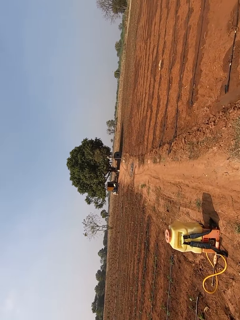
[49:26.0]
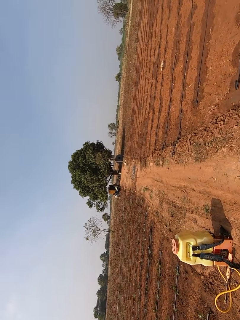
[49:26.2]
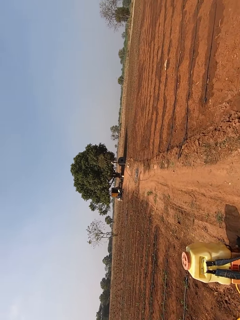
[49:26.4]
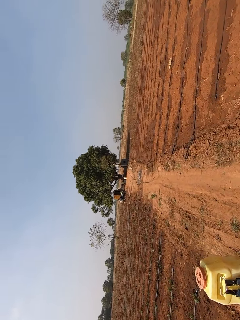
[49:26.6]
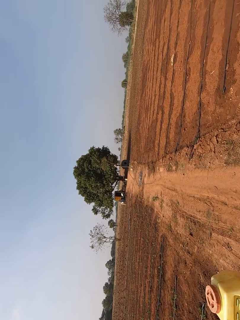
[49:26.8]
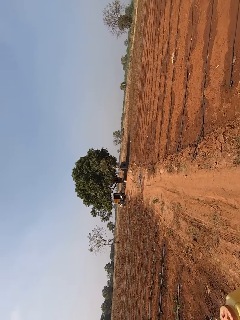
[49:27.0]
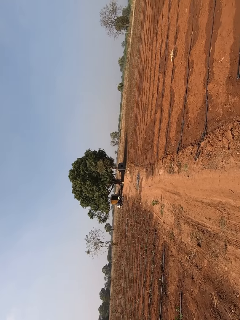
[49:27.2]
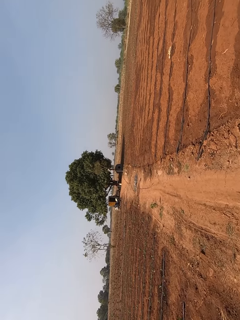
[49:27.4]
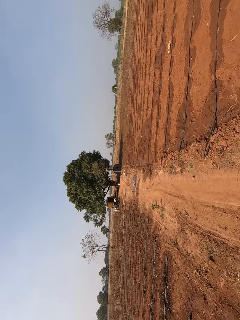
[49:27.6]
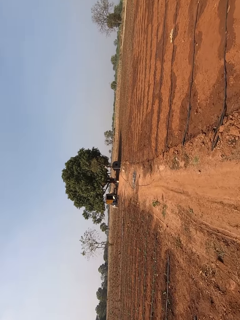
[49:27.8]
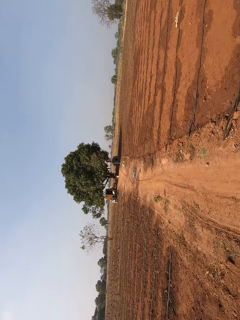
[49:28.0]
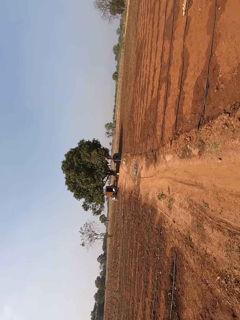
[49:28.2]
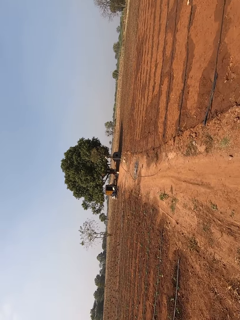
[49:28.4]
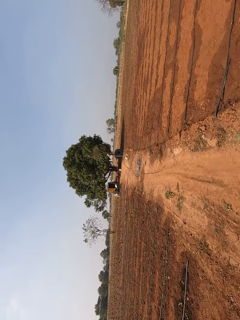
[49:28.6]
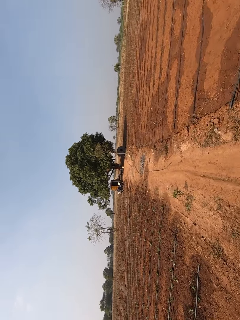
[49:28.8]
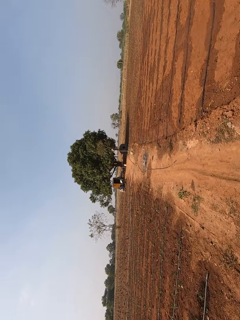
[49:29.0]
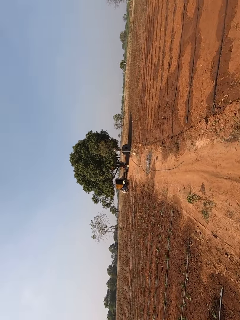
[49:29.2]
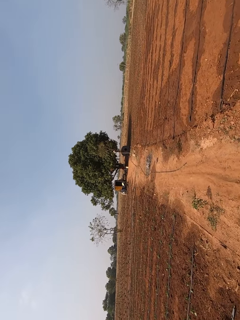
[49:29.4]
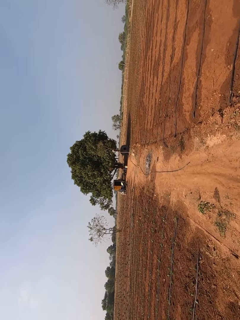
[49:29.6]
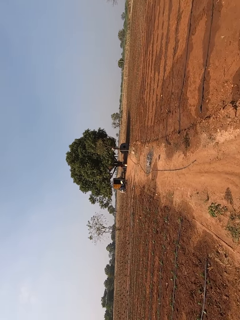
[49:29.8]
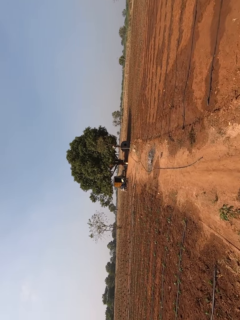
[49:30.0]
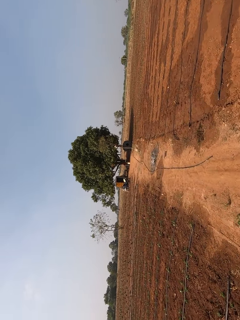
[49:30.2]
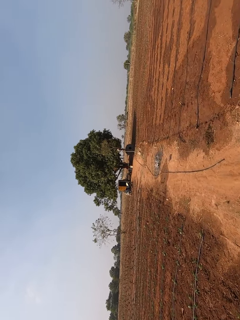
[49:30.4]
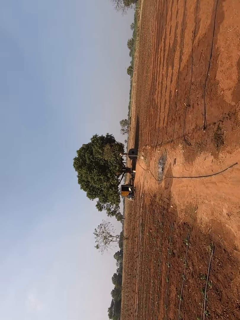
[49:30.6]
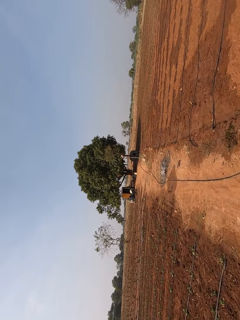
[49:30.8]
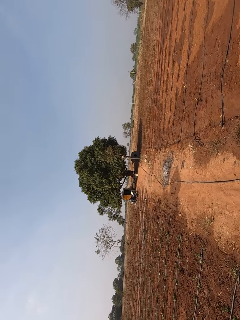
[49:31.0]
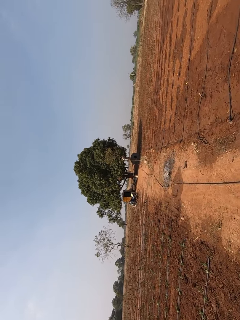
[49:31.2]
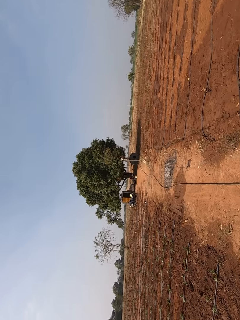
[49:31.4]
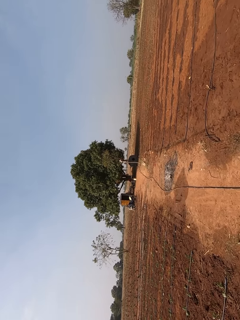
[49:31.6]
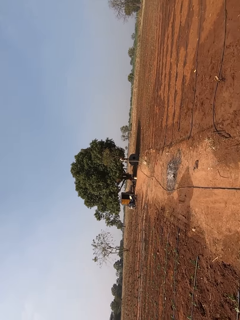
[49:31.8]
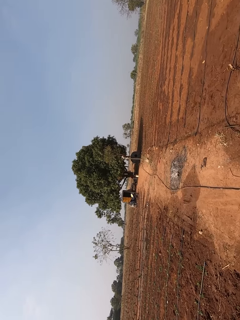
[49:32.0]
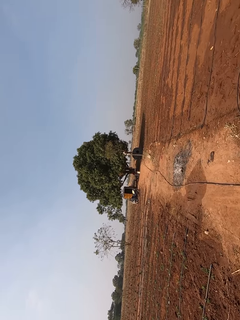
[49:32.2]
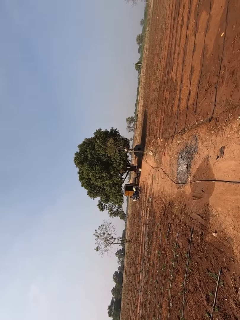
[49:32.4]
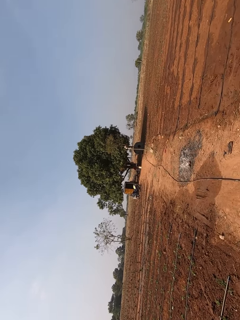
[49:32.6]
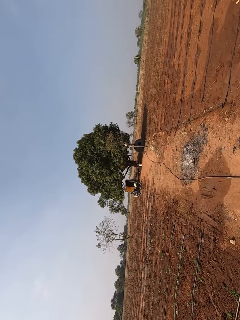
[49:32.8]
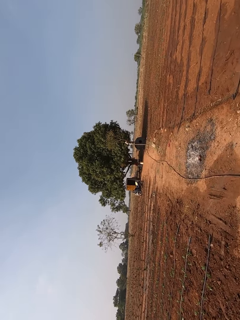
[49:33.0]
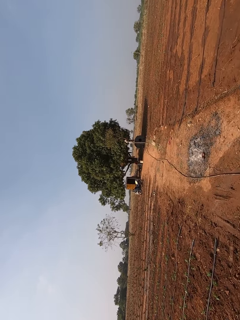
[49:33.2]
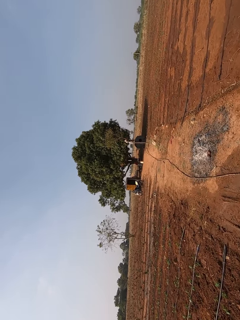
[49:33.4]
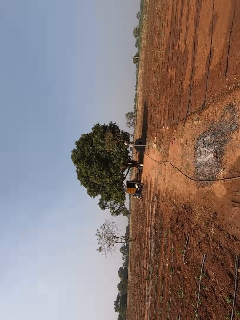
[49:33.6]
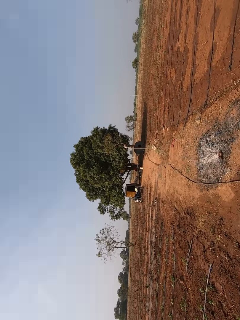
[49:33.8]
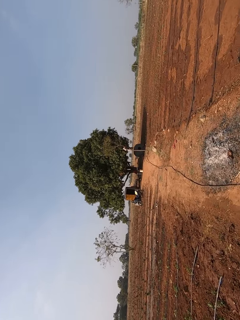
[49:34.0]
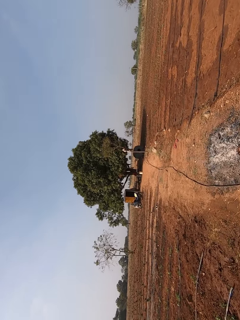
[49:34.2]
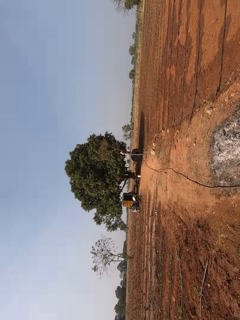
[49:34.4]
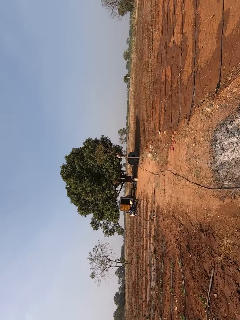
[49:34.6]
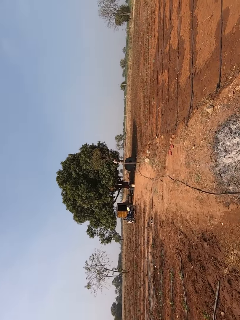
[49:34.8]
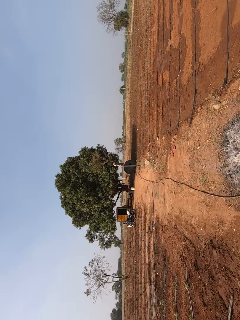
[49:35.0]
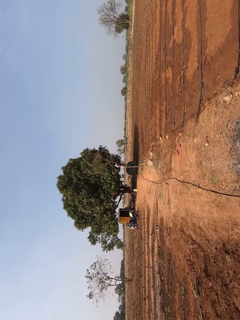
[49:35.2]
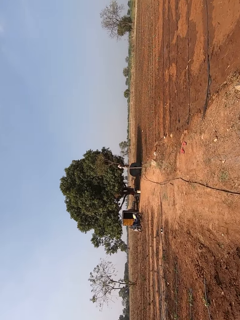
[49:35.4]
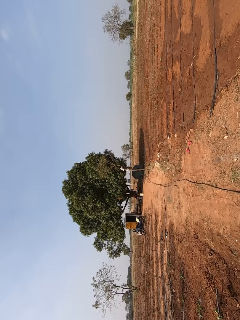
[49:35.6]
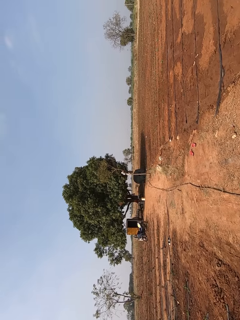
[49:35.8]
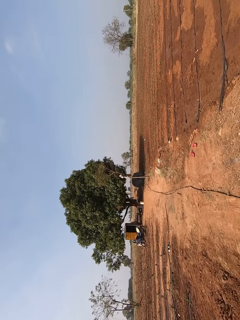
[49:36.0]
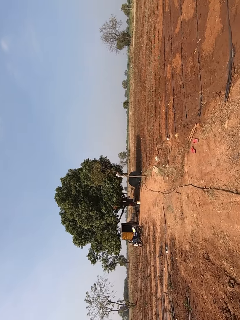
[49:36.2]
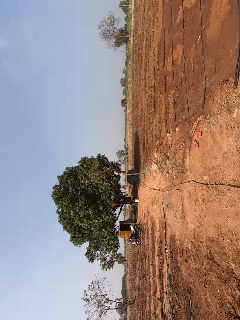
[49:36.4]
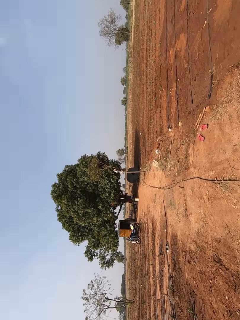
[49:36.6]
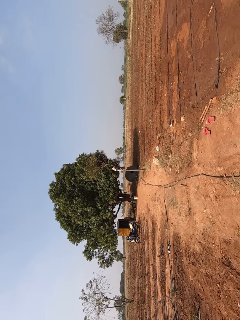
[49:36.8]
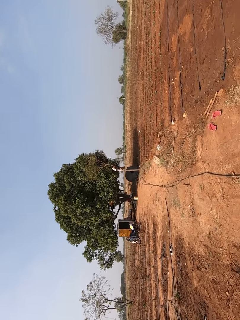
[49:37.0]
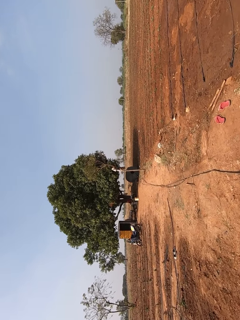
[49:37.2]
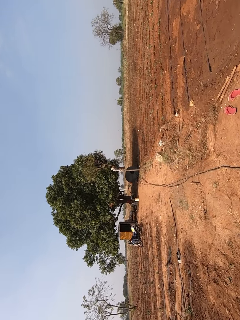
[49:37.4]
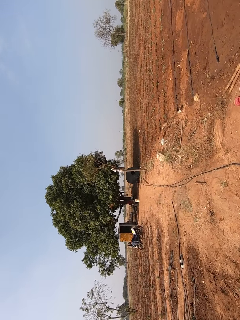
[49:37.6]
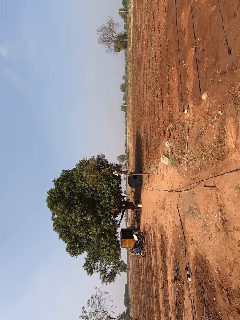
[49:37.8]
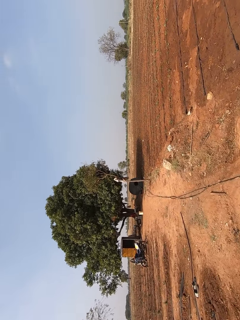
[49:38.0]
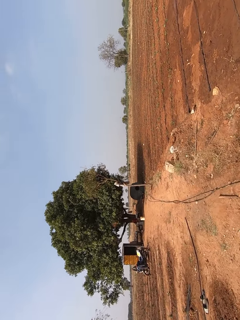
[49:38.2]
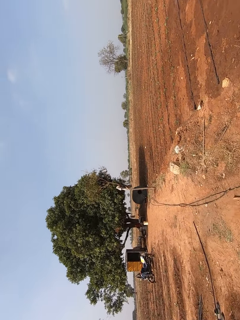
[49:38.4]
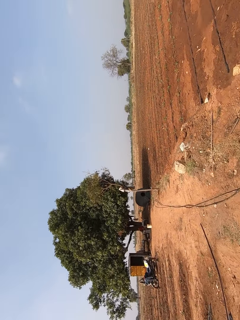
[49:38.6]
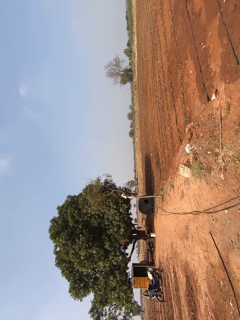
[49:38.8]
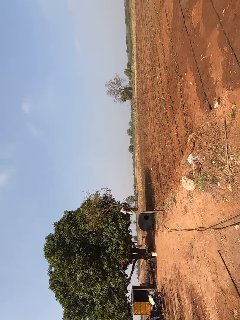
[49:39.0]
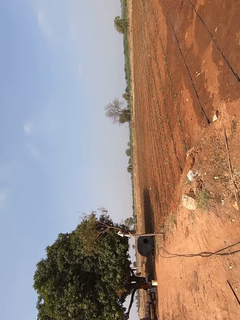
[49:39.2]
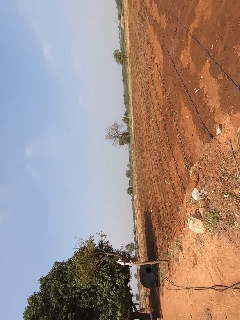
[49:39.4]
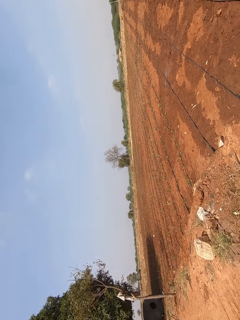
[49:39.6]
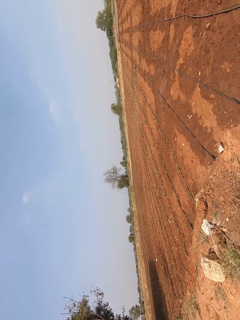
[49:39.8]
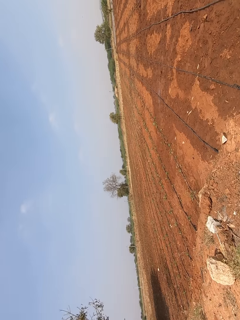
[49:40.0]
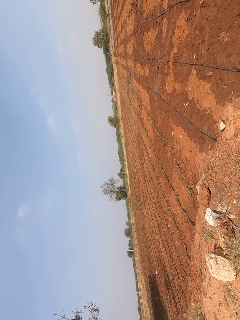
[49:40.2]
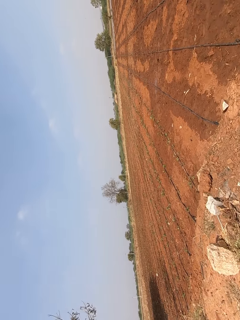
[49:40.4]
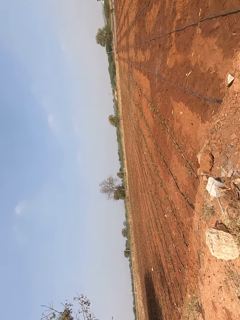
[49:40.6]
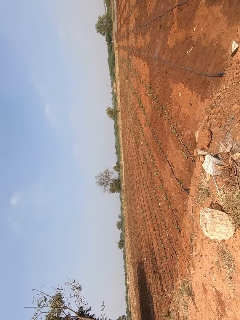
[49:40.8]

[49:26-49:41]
The camera wearer talks. They walk.

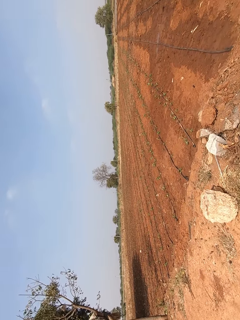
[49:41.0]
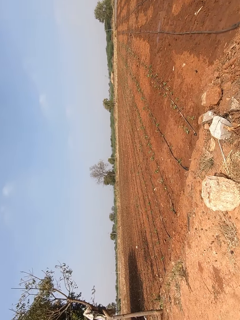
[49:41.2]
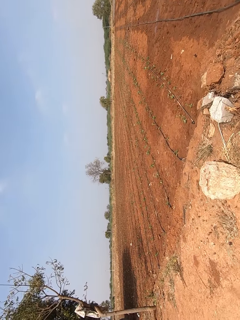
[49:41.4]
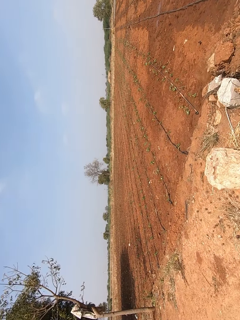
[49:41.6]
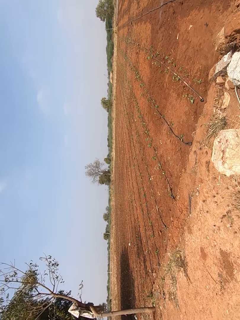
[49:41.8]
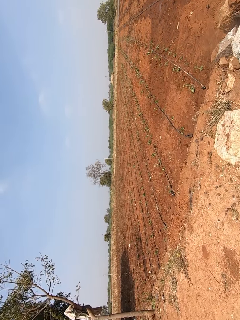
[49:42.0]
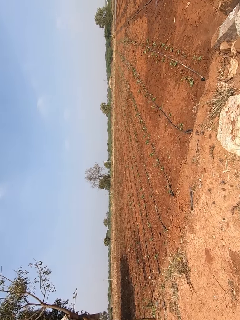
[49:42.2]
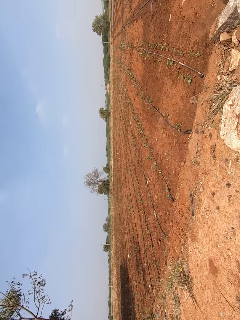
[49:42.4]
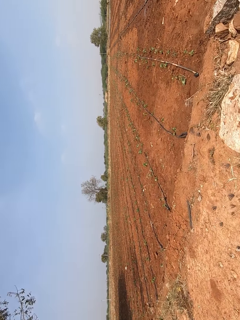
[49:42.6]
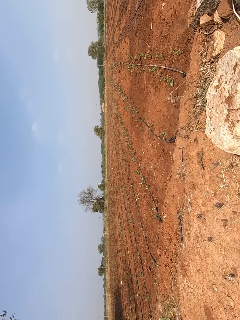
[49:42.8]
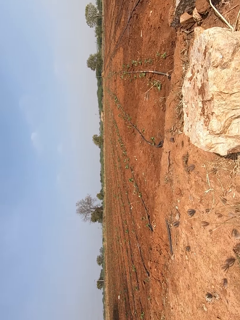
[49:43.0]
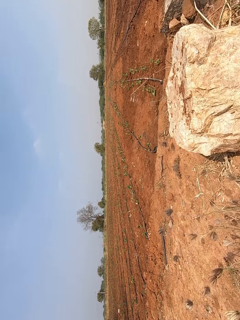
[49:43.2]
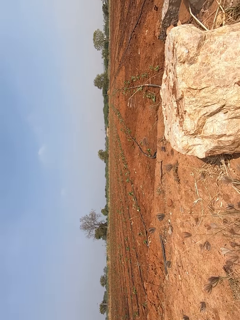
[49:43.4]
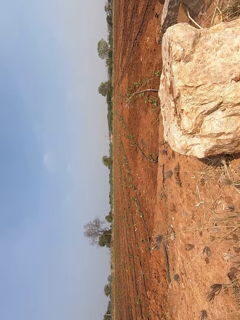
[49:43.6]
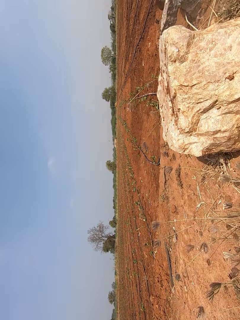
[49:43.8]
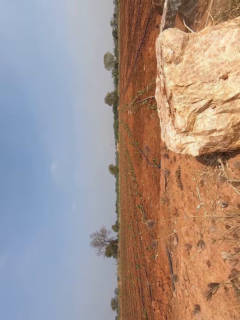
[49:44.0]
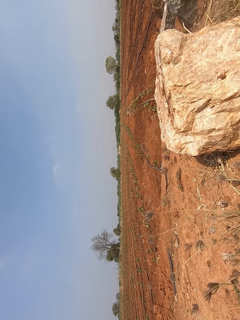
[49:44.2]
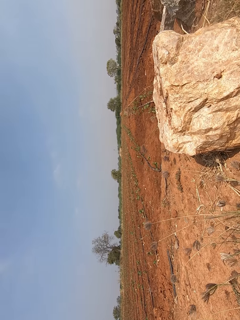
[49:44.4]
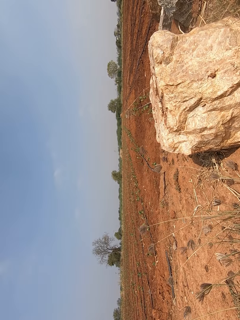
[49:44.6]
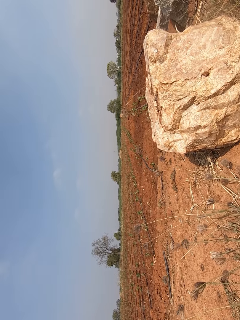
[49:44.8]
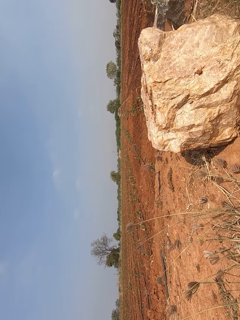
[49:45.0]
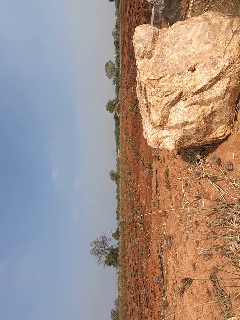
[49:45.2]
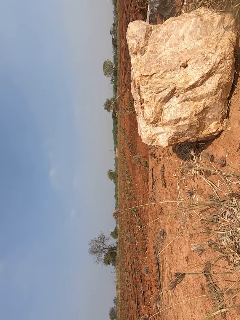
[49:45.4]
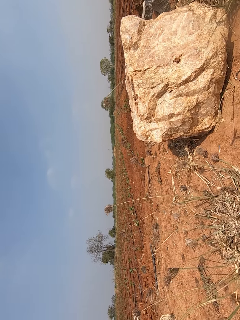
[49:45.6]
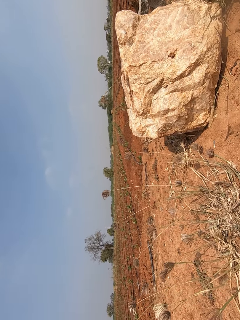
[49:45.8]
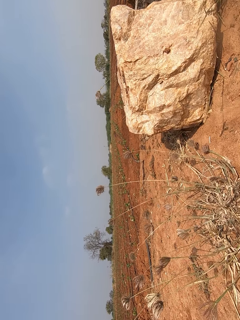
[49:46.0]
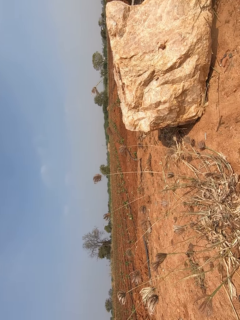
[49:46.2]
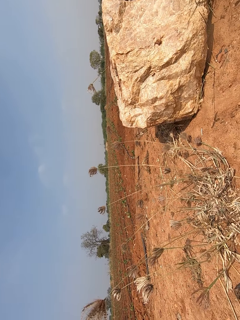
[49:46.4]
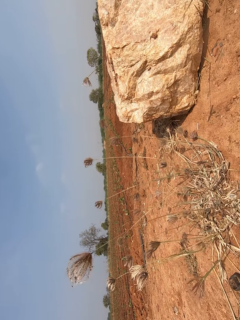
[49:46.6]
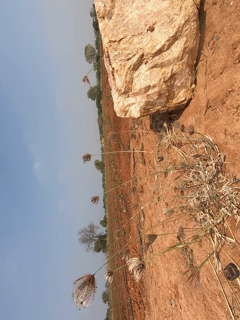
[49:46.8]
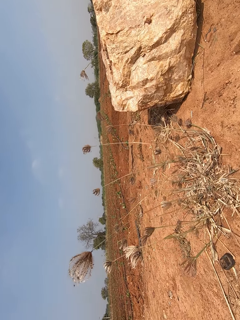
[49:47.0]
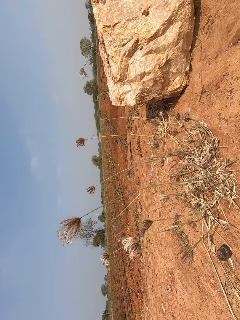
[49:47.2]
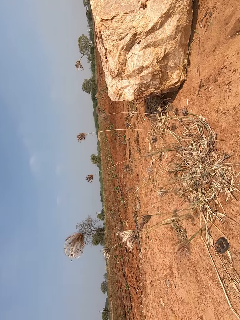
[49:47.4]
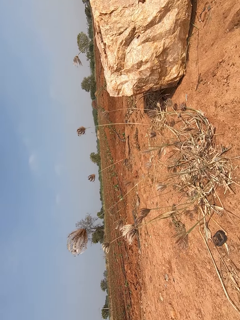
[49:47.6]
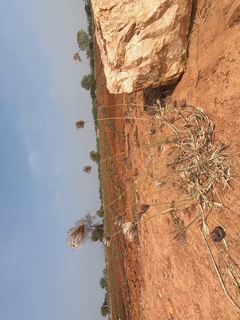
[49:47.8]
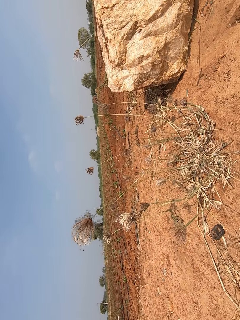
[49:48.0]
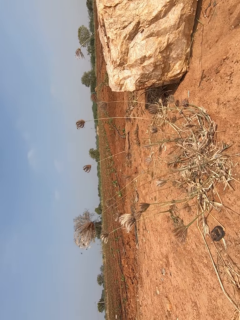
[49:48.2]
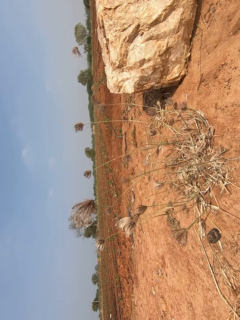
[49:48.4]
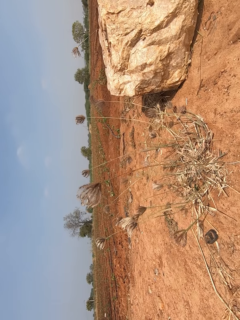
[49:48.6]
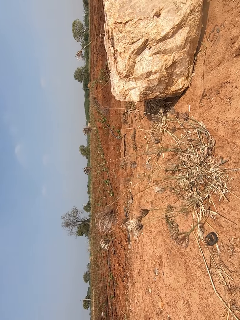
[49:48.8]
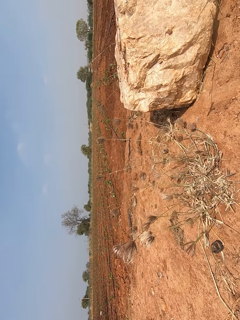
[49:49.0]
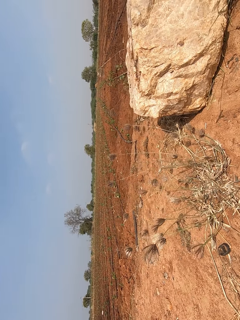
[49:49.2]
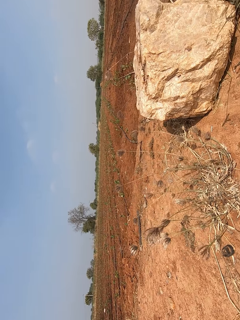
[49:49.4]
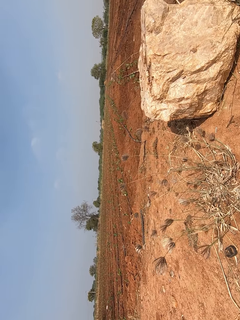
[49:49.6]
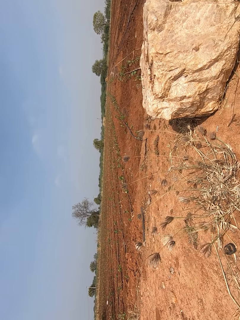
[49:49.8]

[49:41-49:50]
The camera wearer bends towards the ground.
